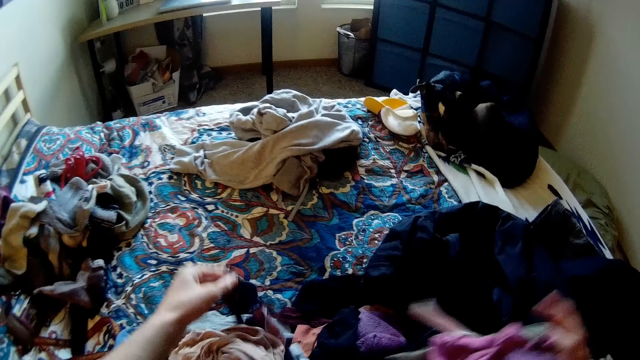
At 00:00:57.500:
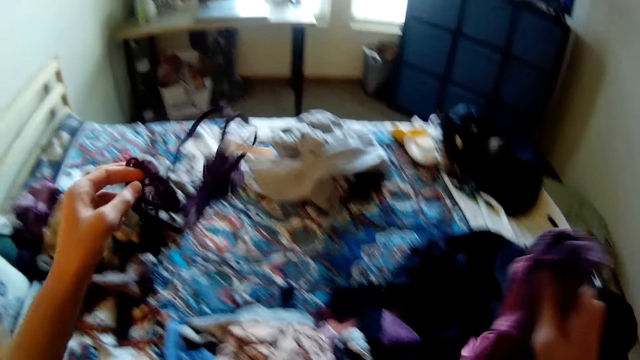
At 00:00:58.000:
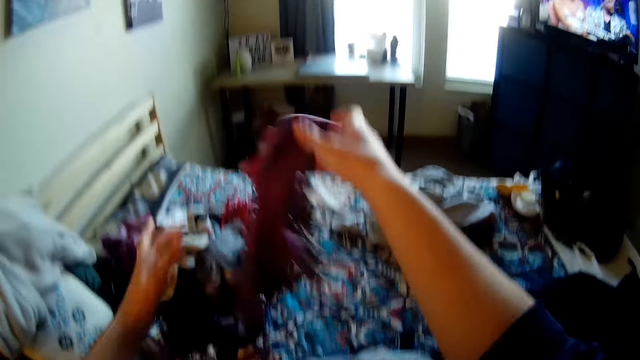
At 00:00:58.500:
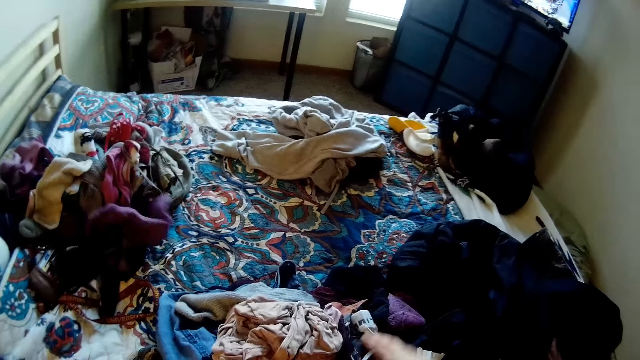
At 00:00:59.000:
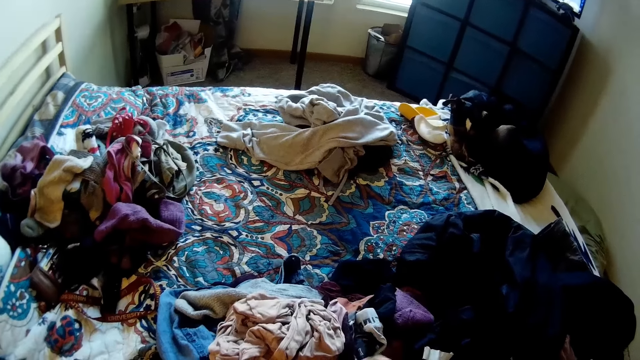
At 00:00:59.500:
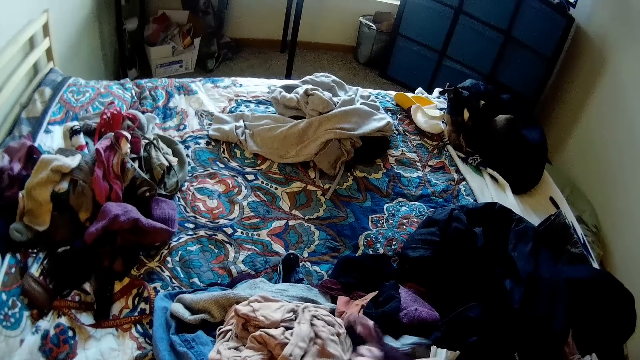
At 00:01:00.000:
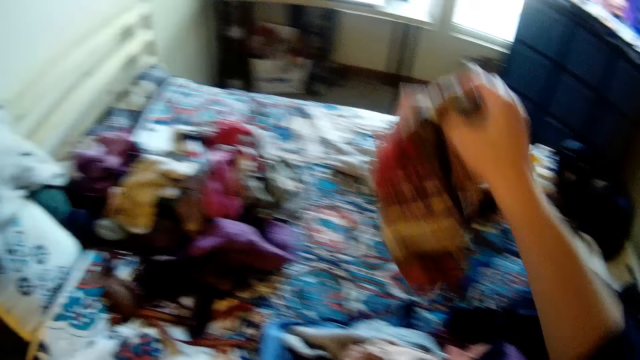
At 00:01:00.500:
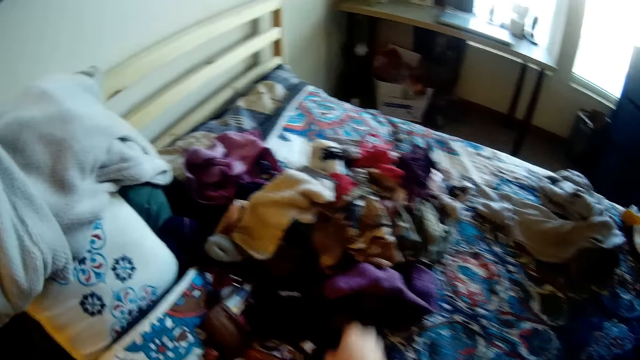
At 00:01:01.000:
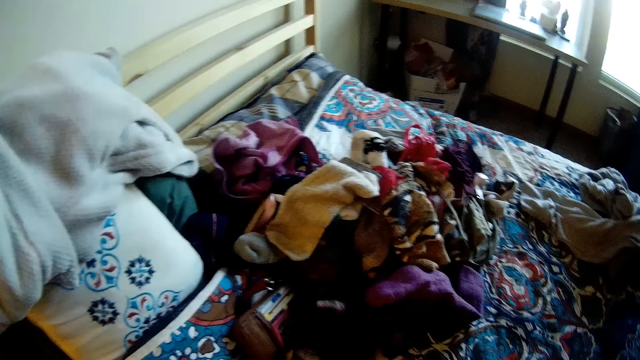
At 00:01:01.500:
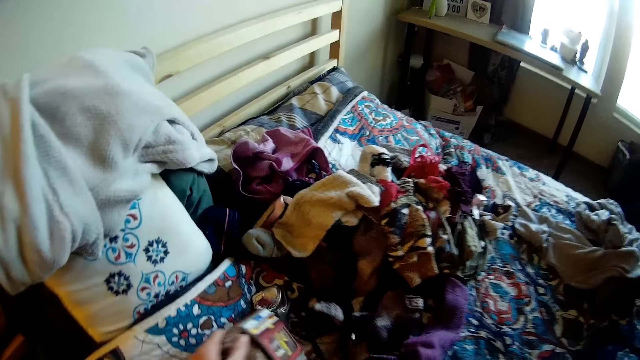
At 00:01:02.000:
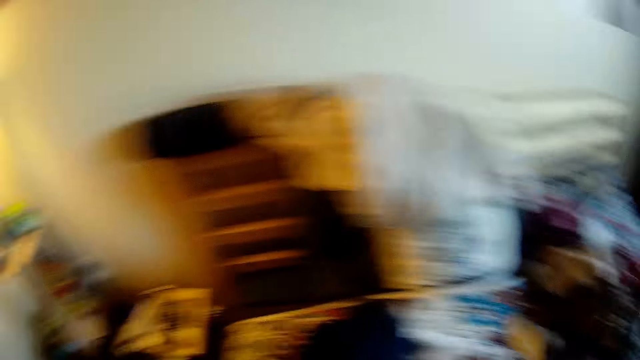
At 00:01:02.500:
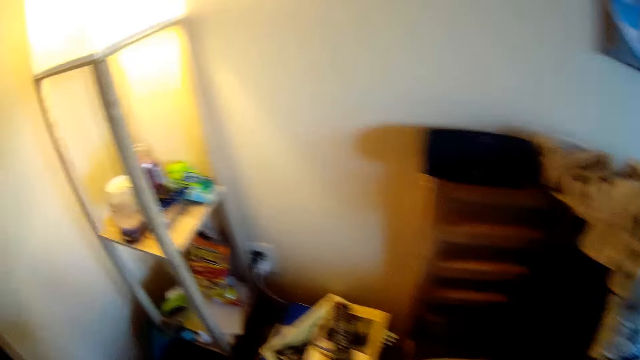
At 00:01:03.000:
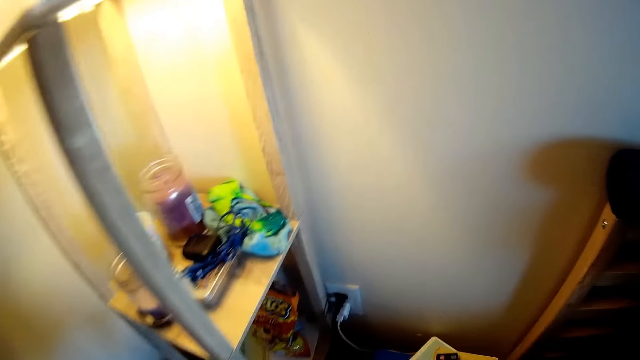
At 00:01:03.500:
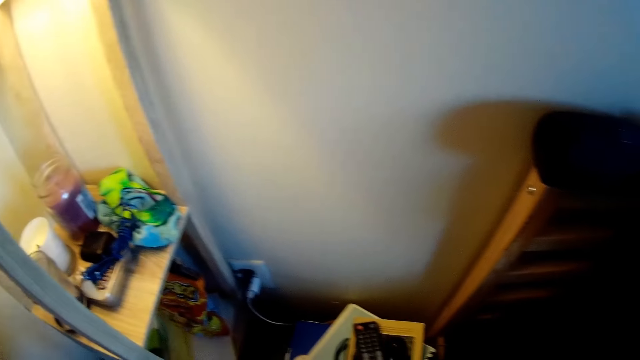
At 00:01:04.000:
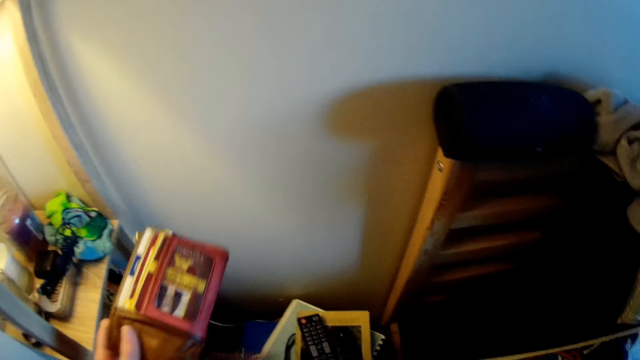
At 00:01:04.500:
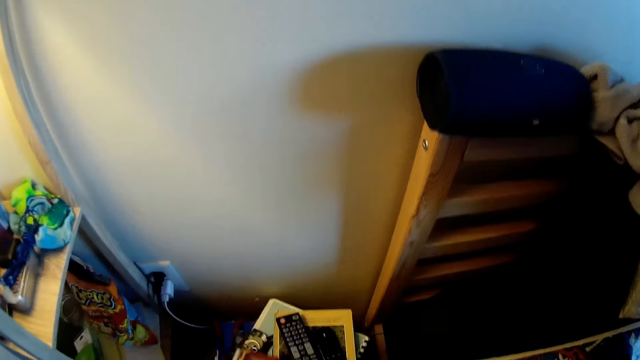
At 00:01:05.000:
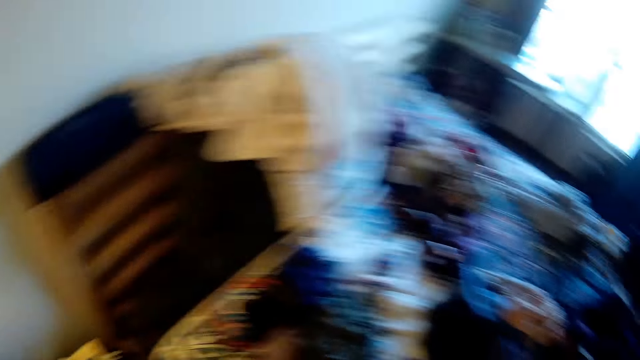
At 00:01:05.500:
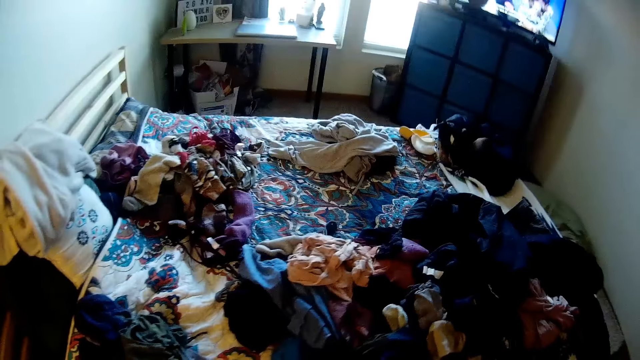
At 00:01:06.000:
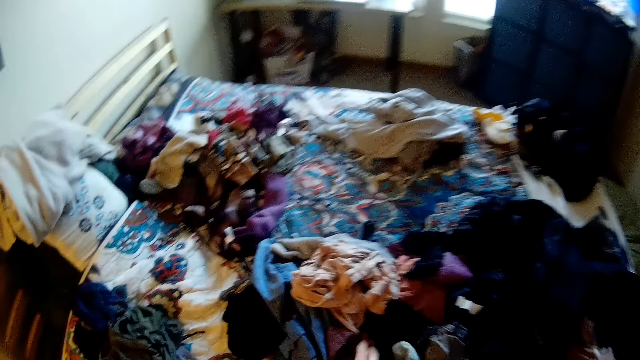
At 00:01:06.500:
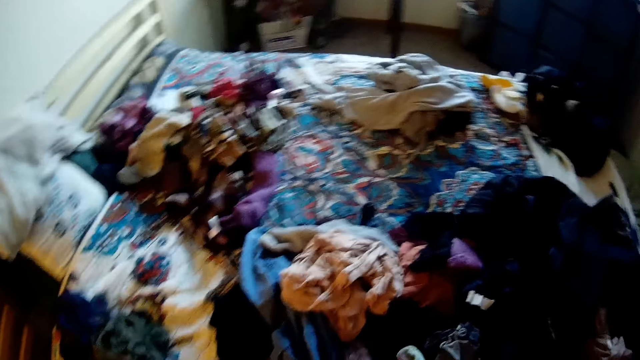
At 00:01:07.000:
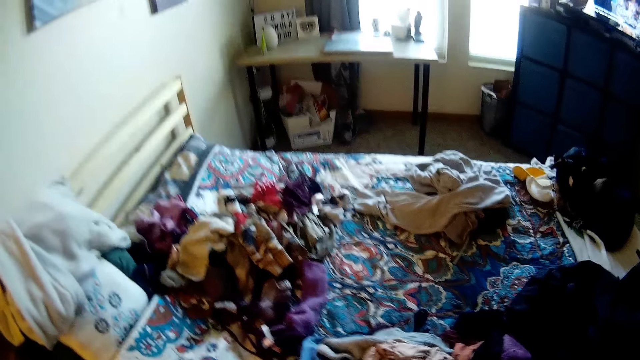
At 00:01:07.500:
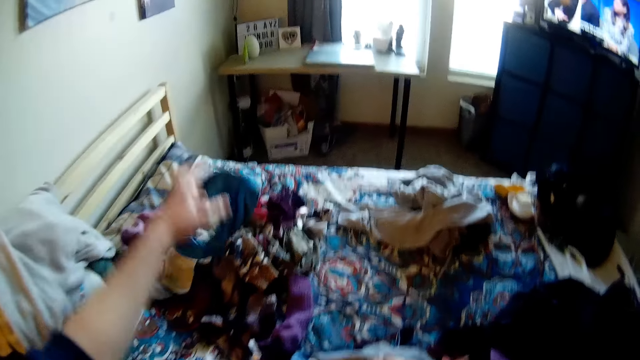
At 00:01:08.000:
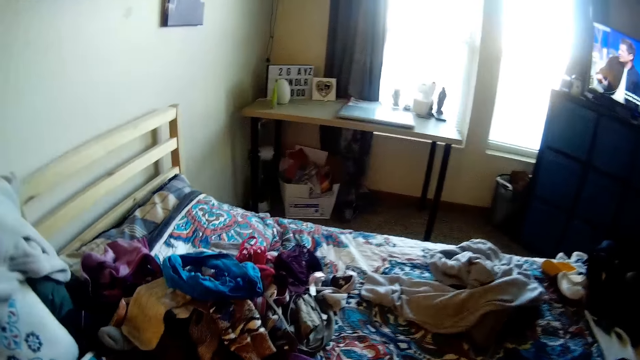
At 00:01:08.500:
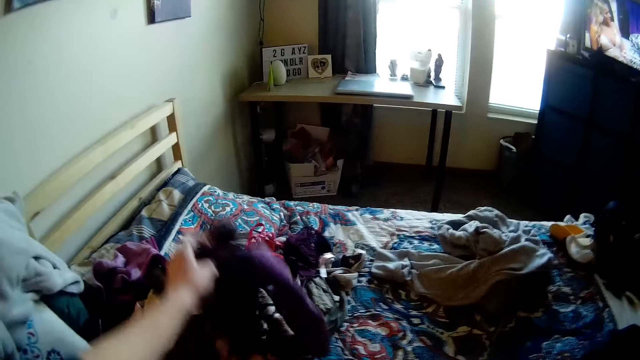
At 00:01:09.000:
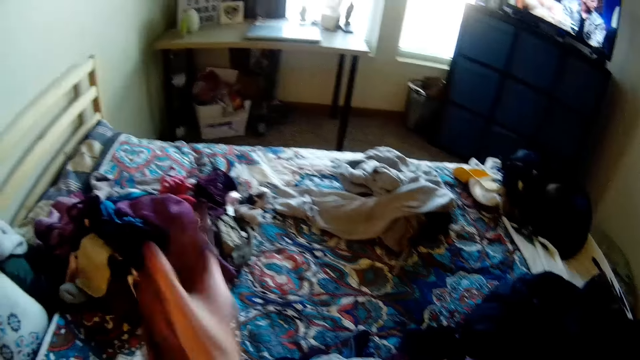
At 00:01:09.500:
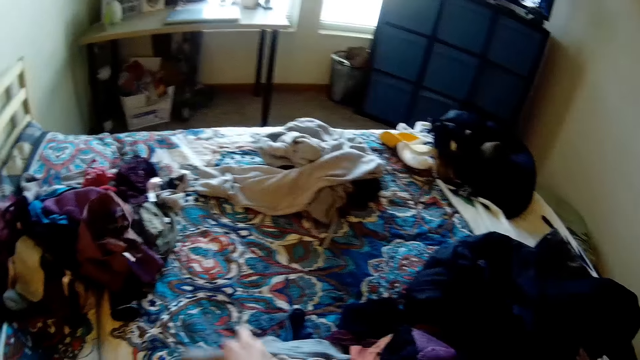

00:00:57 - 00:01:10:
The camera wearer picks cloths from the bed. They hold the top. They throw the cloths on the bed. They hold the cloth. They pick cloths from the bed. They throw the cloths on the bed. They pick a box from the bed. They drop the box in a can. They look at the clothes. They pick cloths from the bed. They throw the cloths on the bed.

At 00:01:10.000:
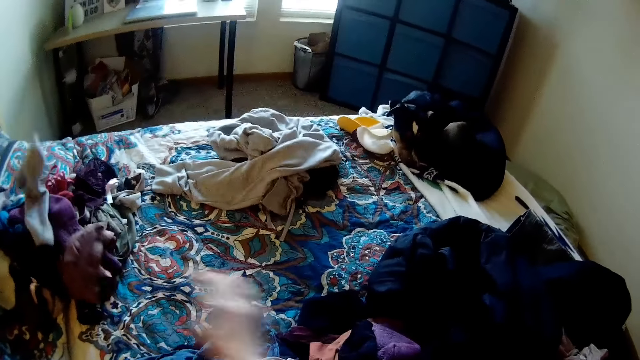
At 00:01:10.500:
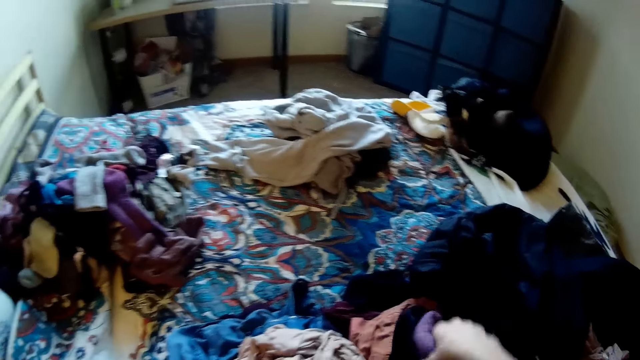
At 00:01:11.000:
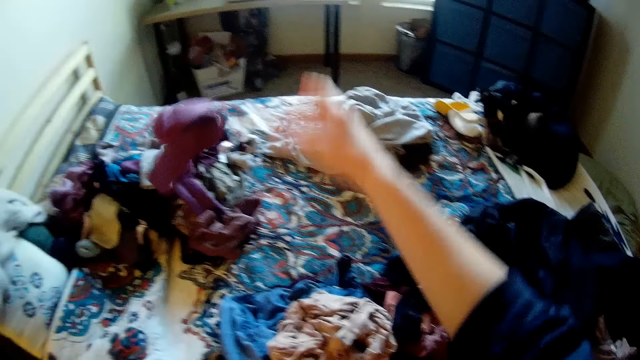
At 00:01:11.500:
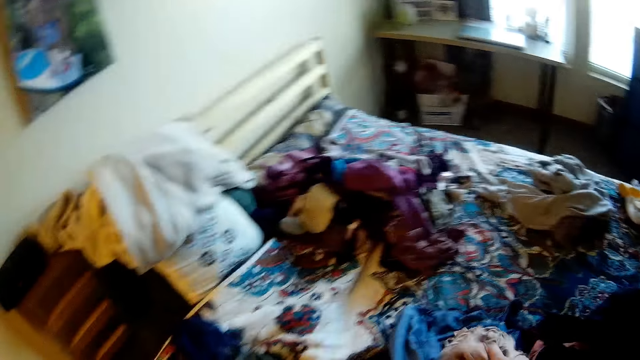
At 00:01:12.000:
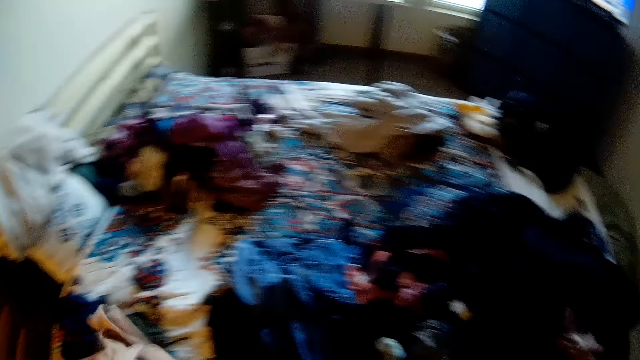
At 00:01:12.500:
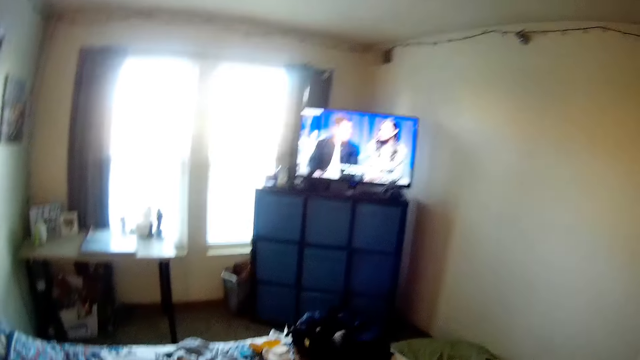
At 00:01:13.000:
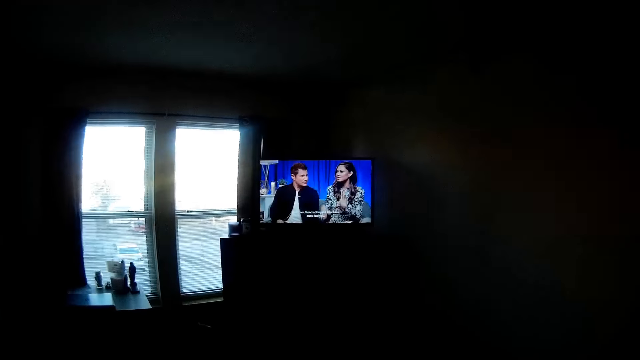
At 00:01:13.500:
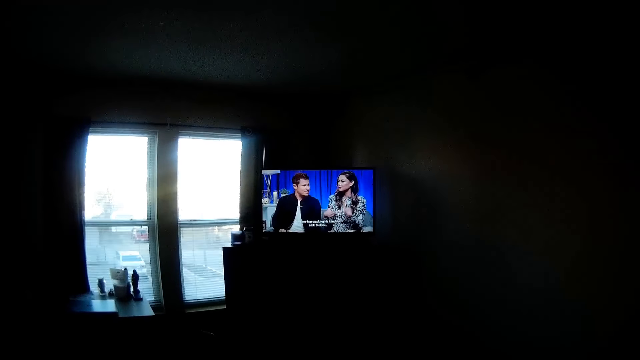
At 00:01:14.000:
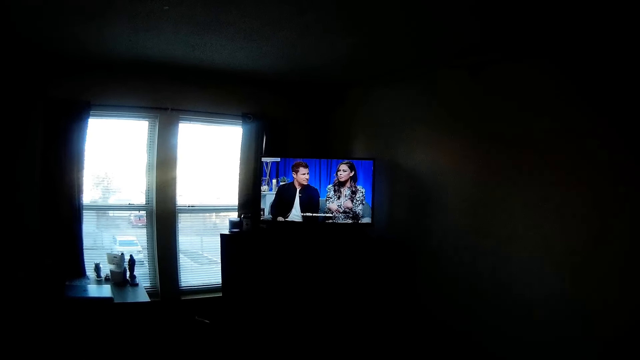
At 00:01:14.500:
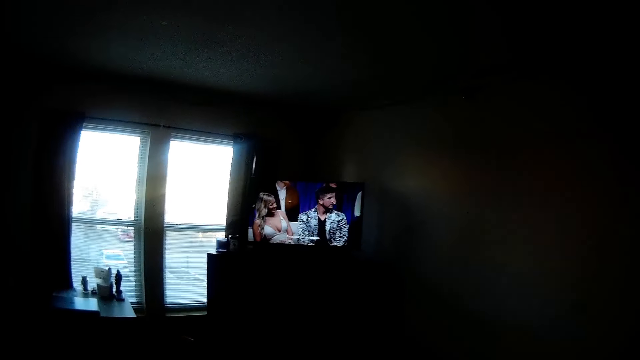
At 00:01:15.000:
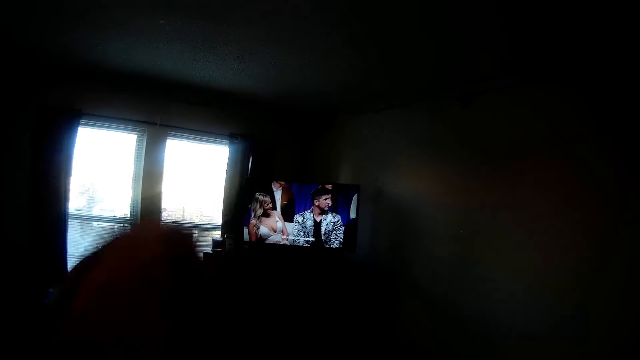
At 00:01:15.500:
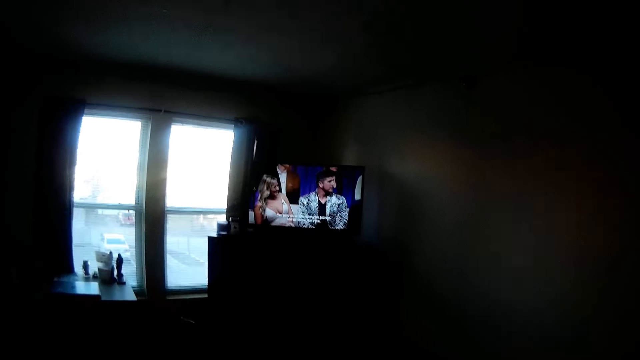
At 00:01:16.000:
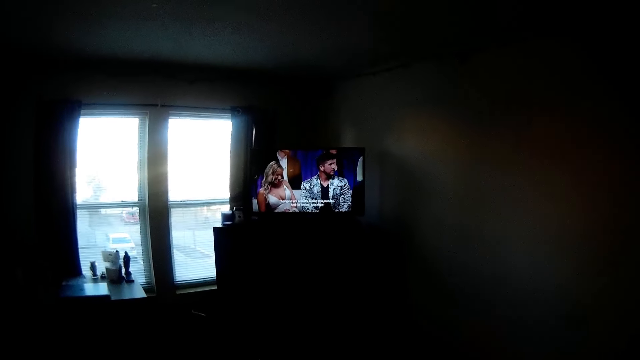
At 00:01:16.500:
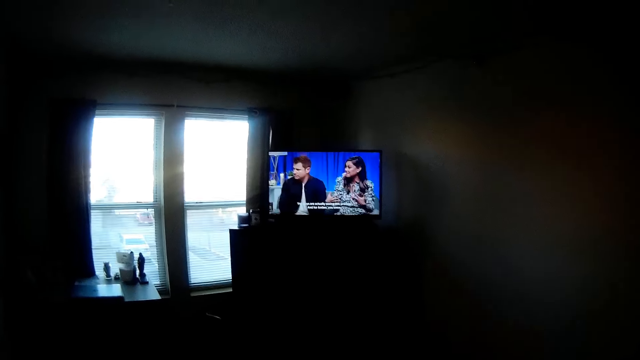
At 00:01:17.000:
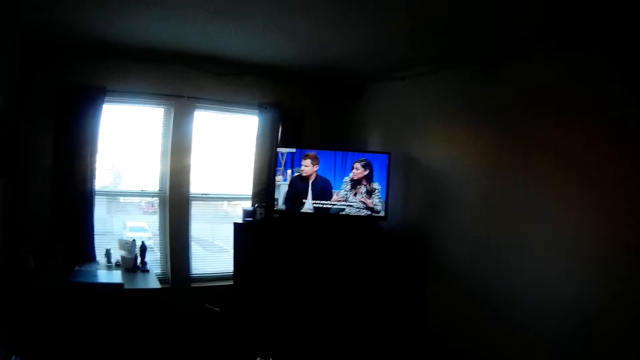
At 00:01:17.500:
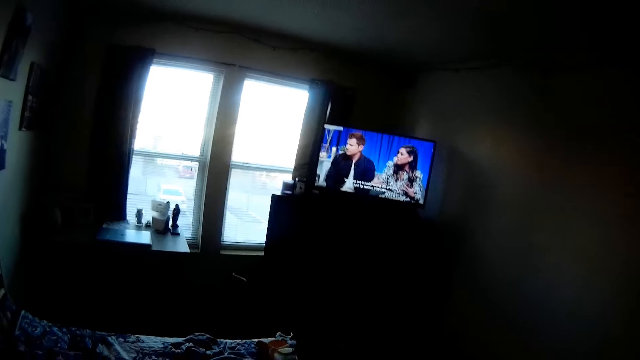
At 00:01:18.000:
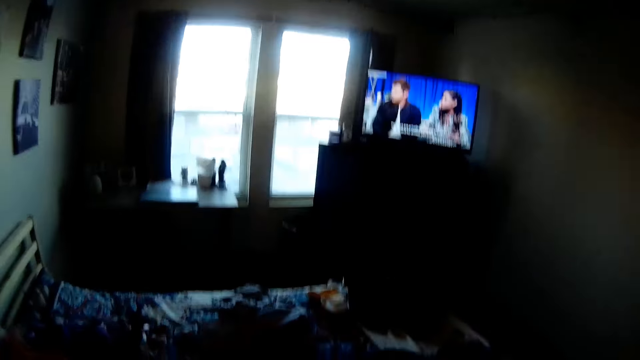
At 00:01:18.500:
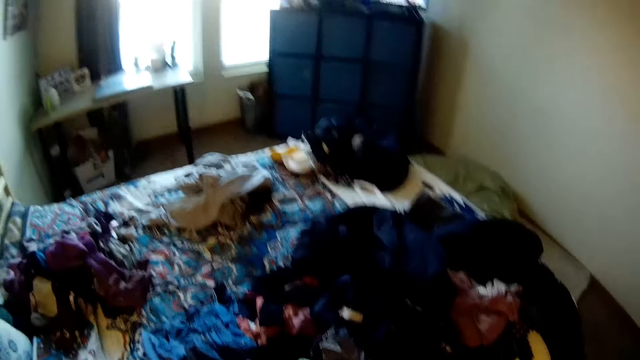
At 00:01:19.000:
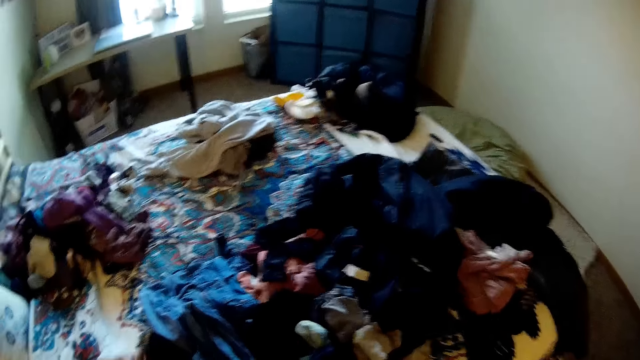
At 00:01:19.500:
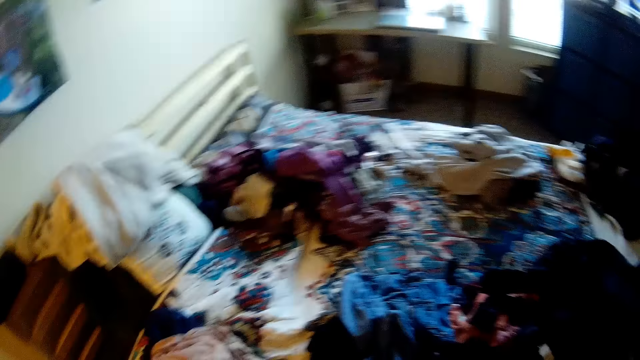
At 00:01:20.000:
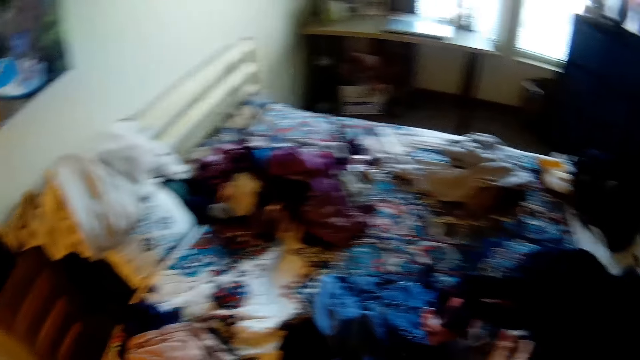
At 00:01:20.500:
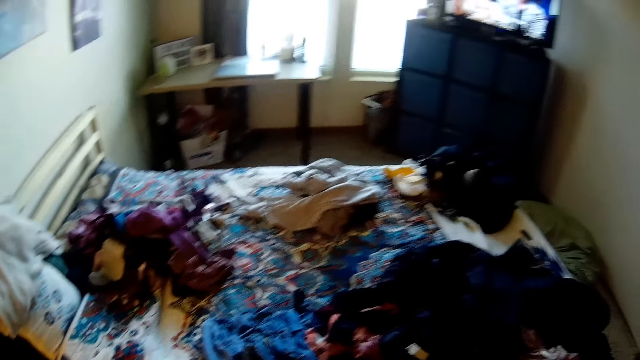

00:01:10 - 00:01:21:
The camera wearer picks a cloth from the bed. They throw the cloth on the bed. They look at the television. They look at the bed.
